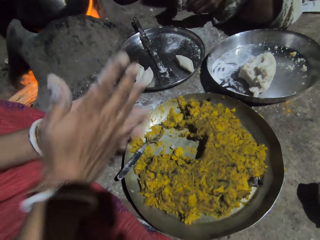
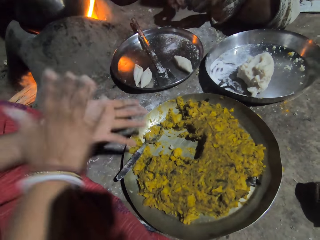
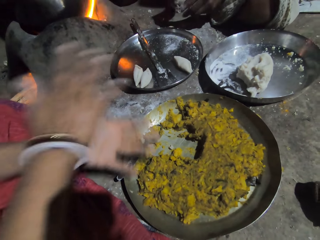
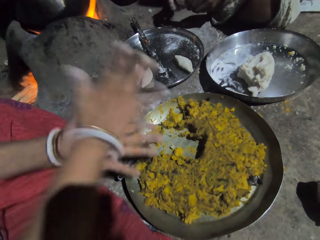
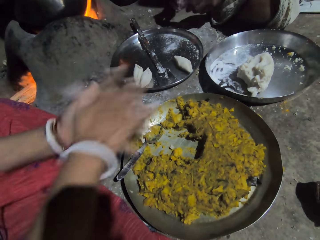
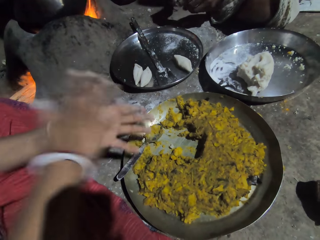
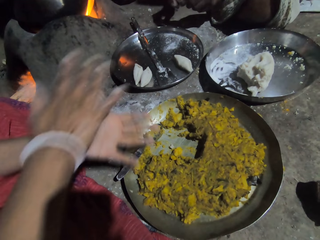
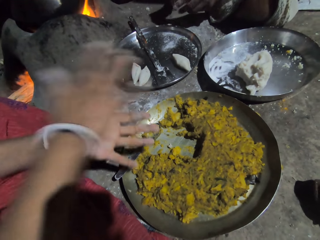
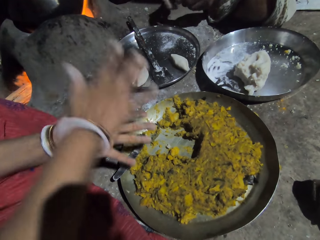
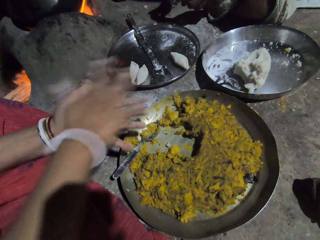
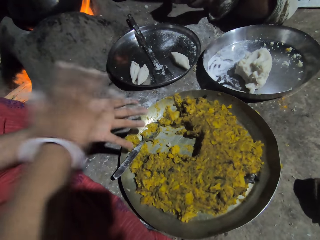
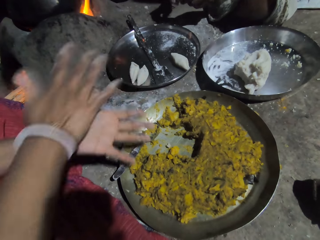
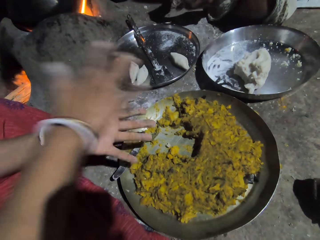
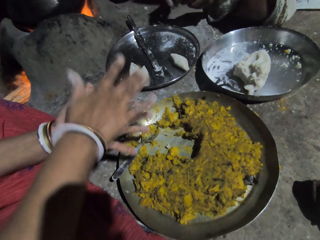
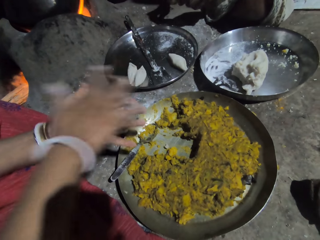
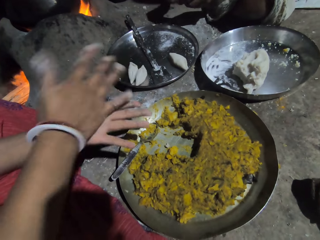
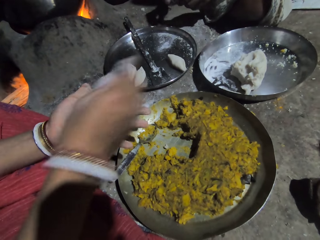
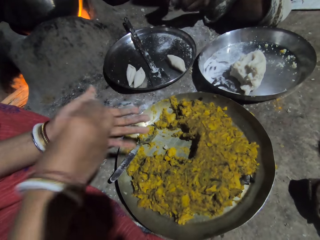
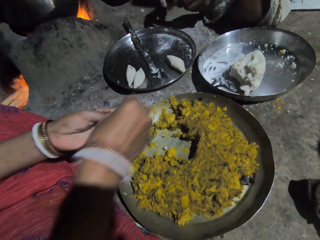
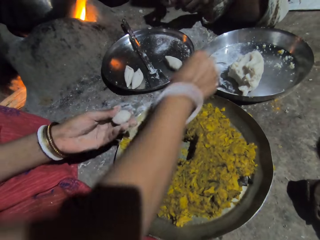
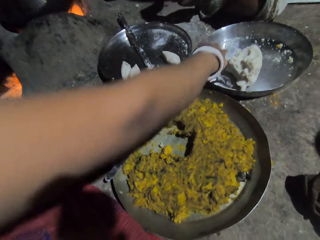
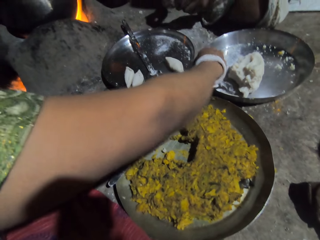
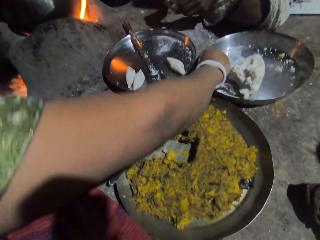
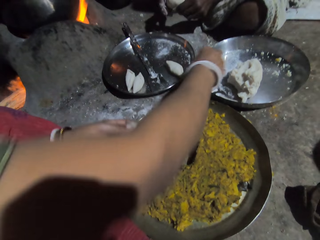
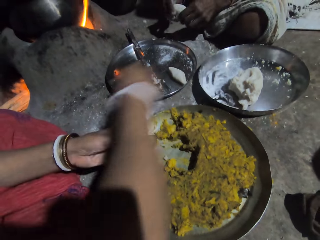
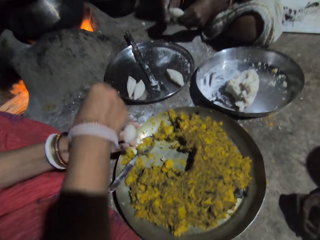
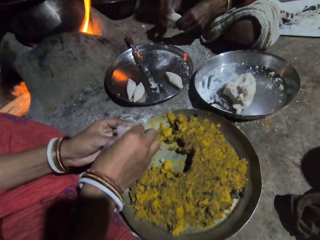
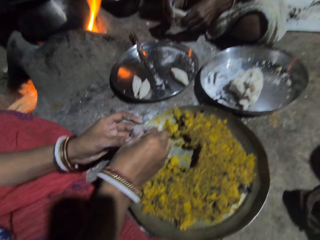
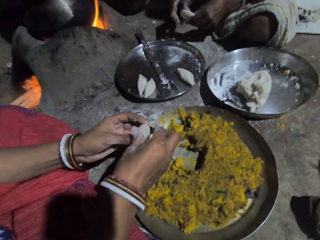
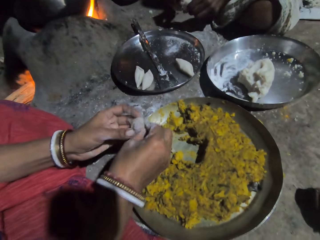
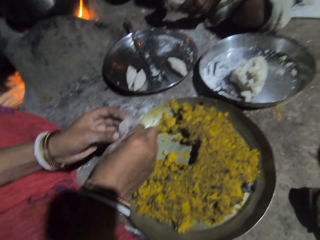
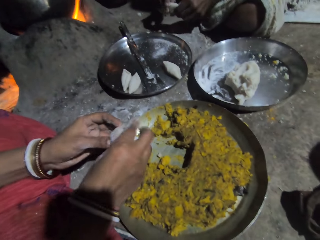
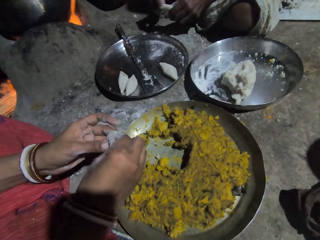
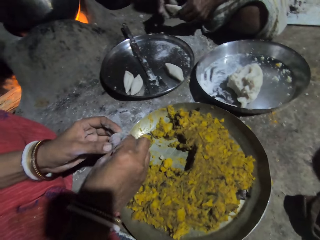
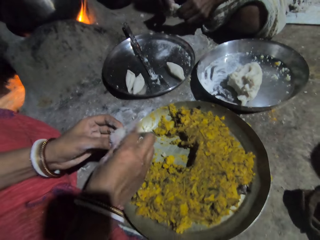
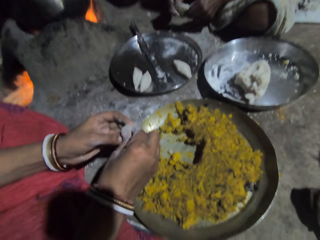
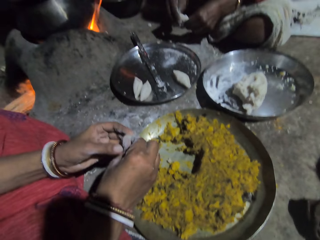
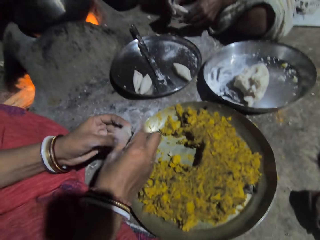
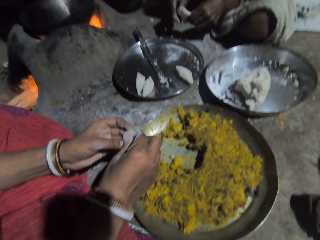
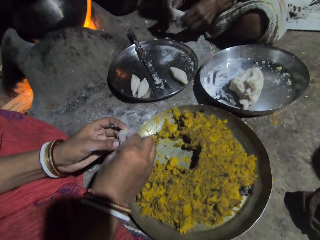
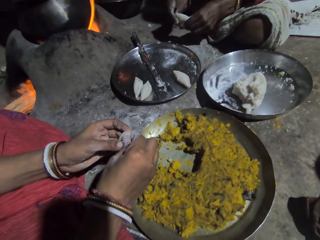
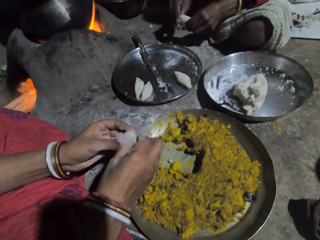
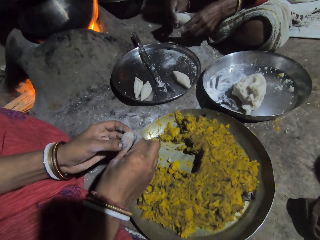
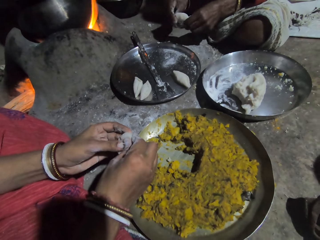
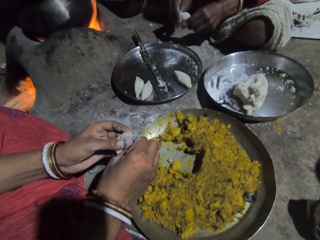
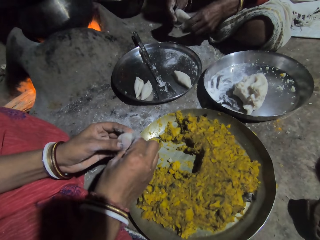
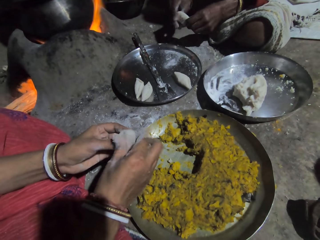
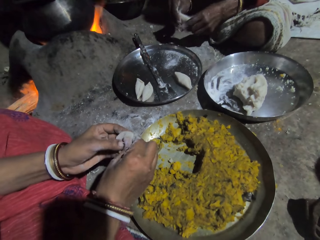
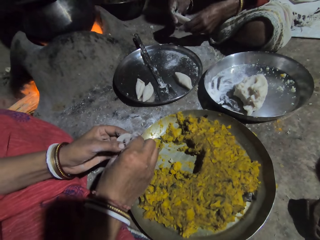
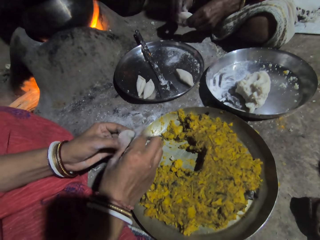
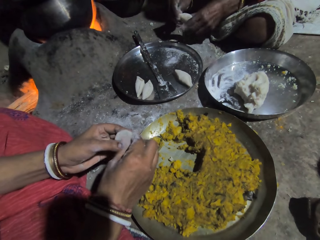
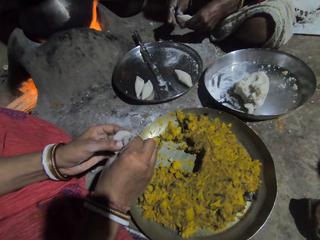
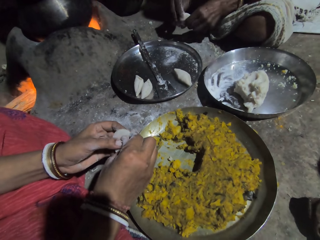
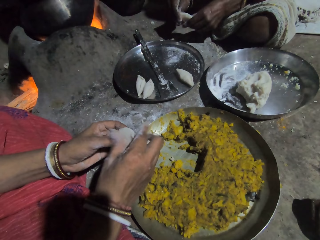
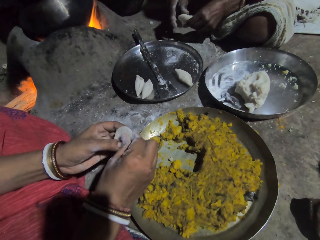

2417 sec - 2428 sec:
The camera wearer rolls the dough. A person rolls the dough. The camera wearer coats her fingers with flour. The person touches the flour. The camera wearer shapes the dough. The person adjusts the dough.
